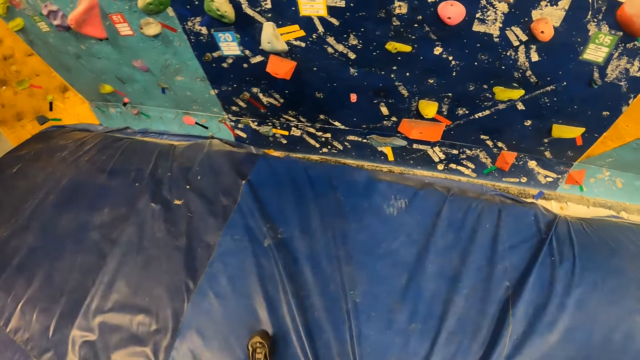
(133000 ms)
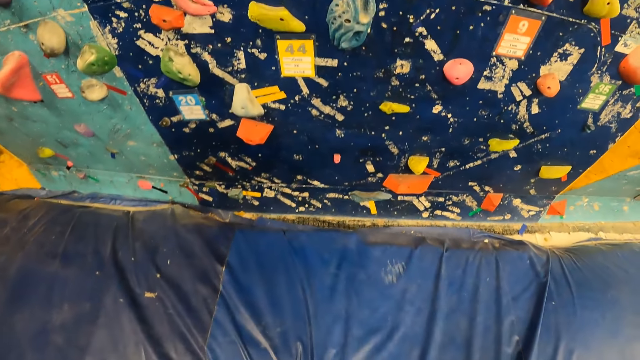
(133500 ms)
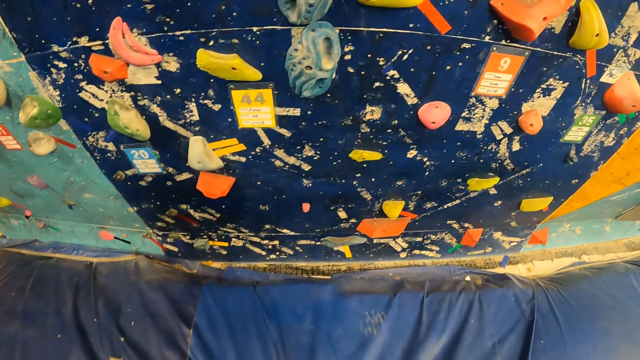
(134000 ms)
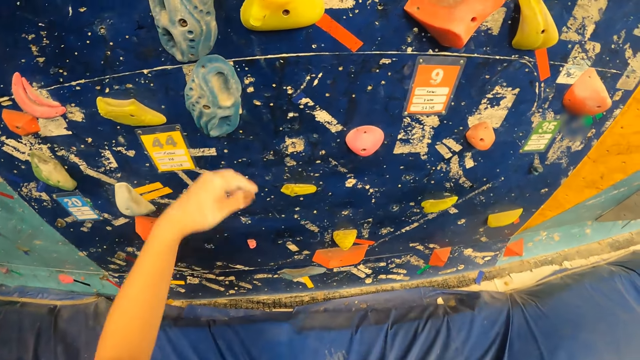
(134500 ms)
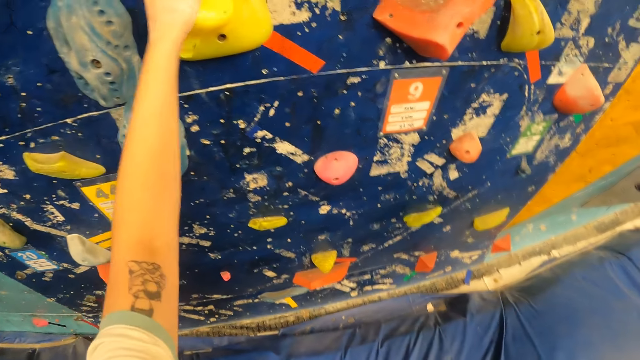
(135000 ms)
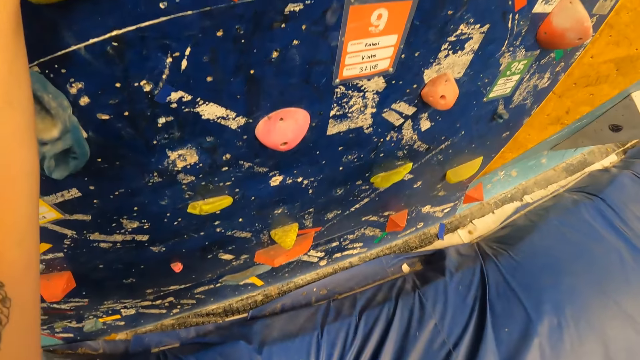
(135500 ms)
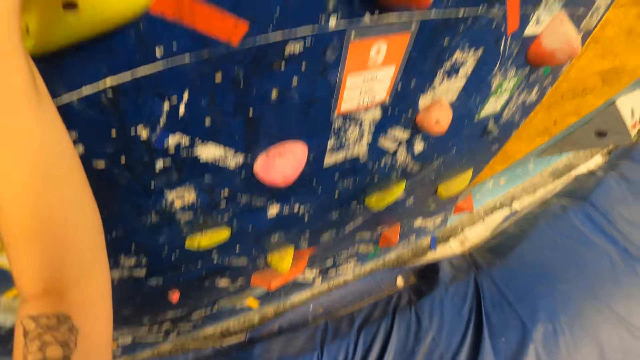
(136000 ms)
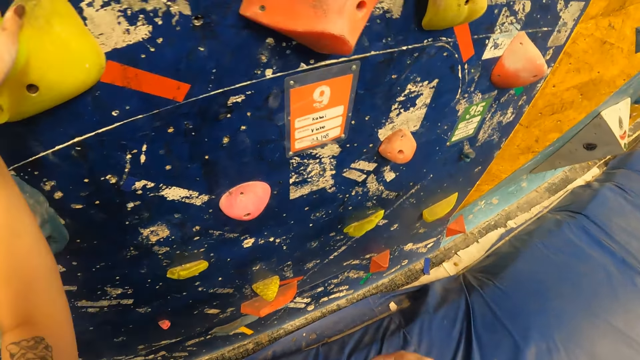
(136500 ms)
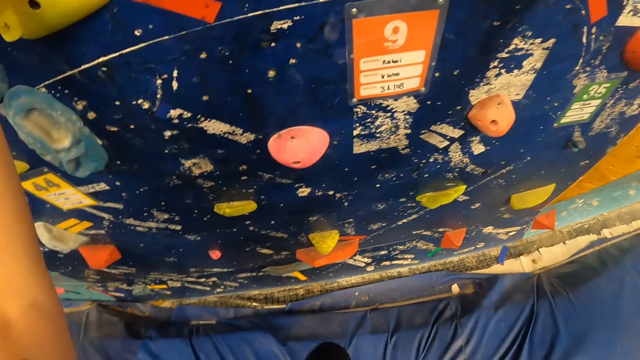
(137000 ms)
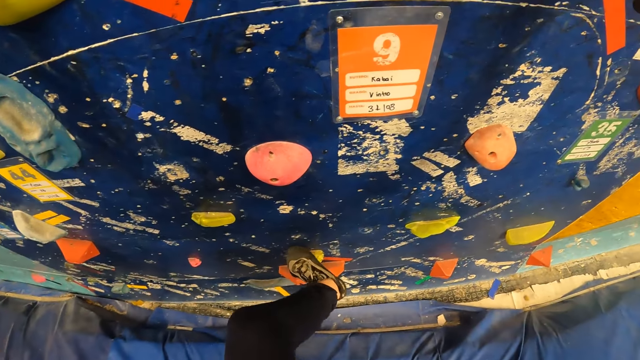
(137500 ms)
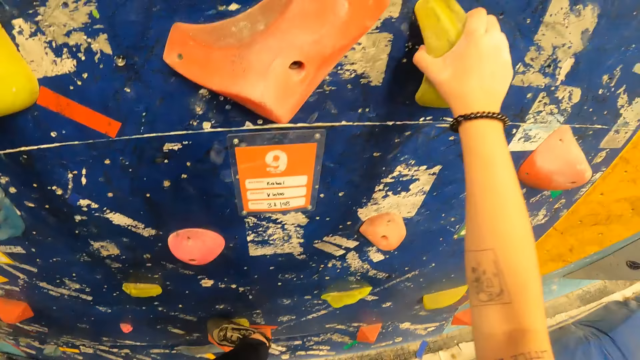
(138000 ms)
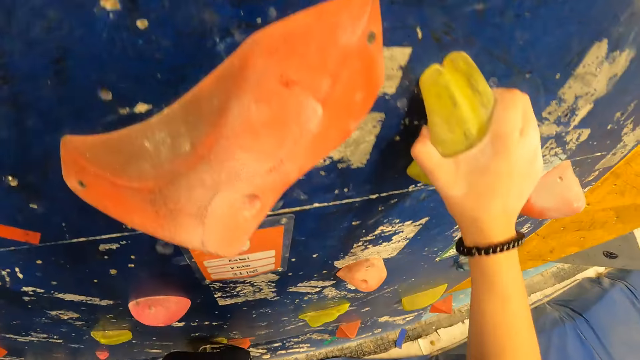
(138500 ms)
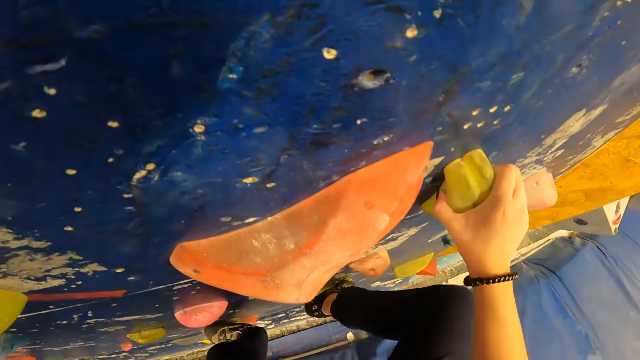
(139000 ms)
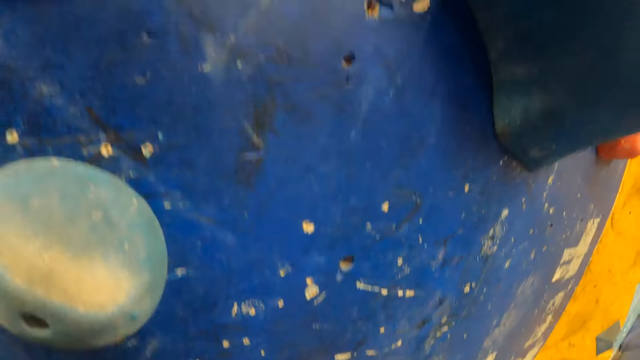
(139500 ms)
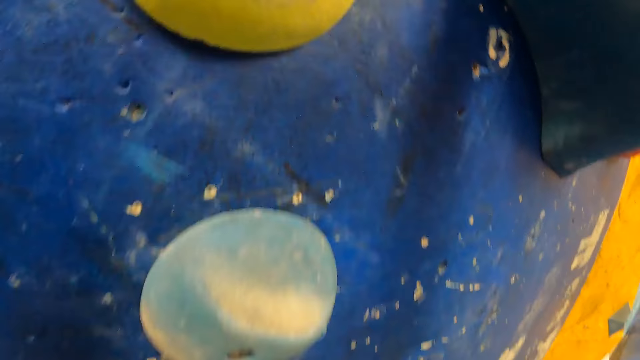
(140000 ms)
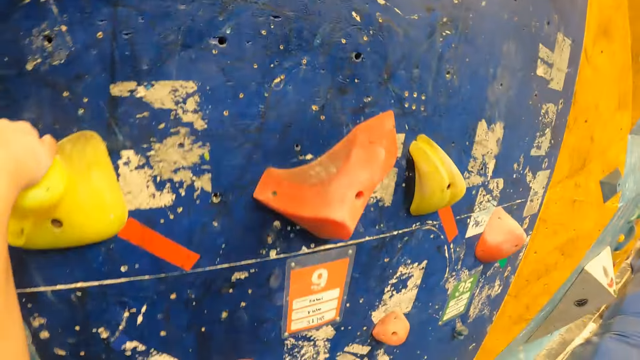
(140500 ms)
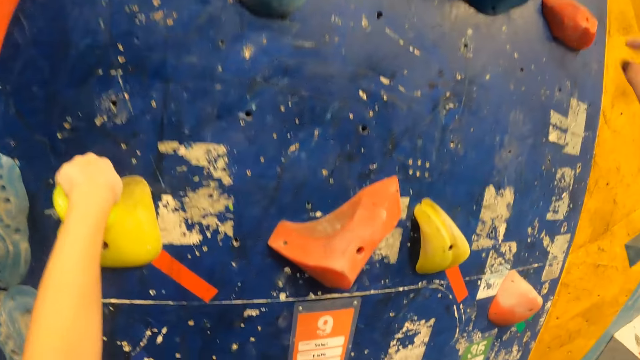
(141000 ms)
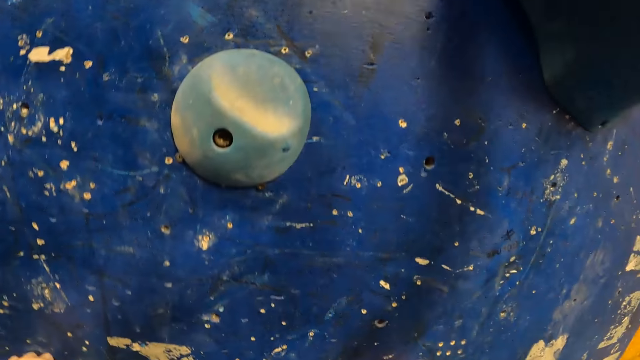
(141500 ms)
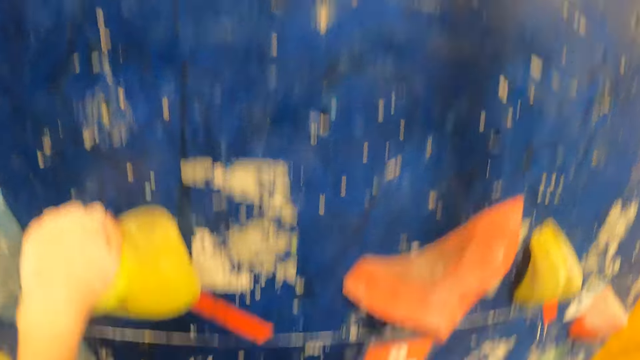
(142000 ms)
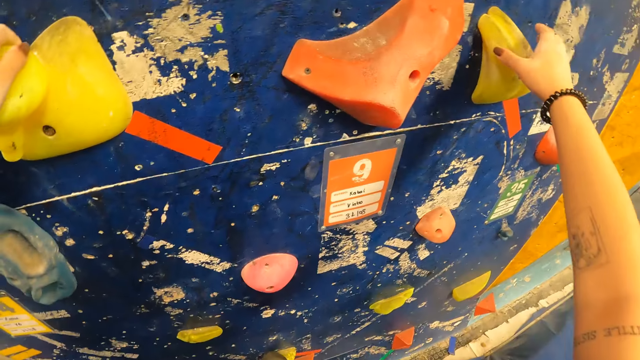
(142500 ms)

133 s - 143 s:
The camera wearer climbs the climbing stones on the wall. They touch an artificial rock.

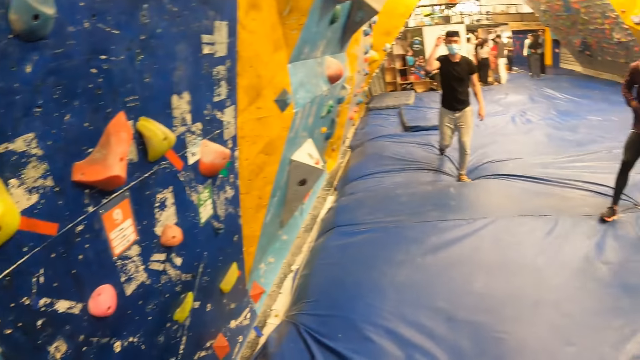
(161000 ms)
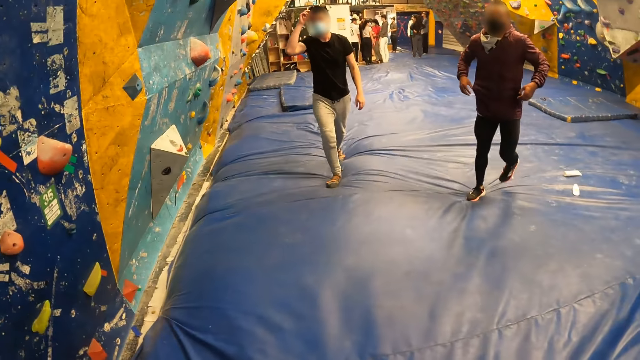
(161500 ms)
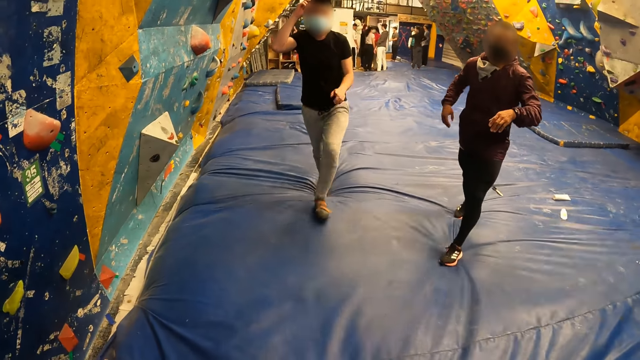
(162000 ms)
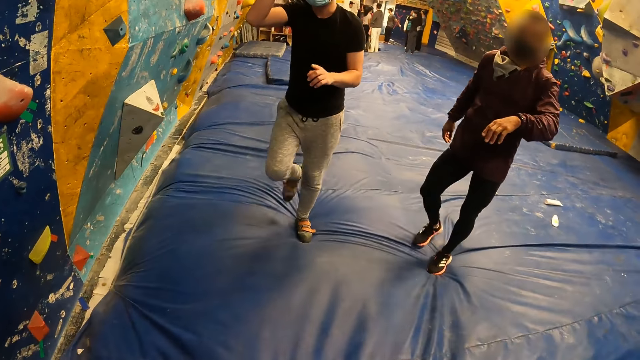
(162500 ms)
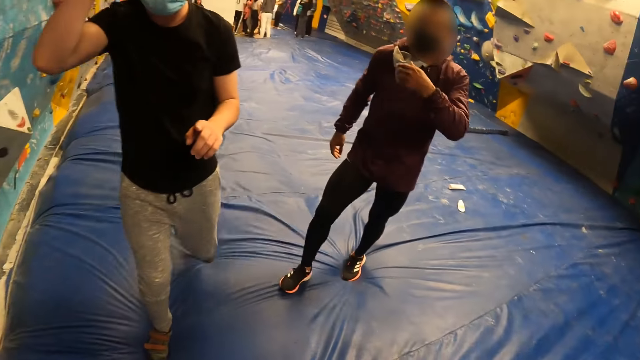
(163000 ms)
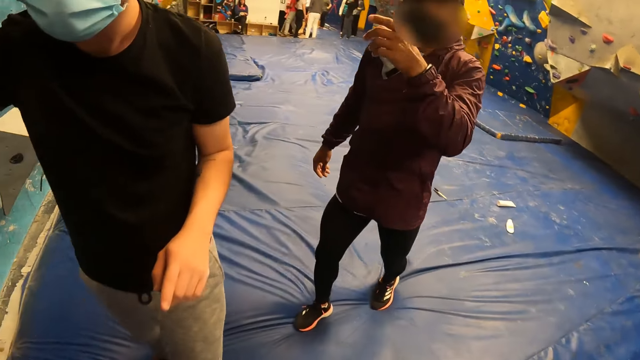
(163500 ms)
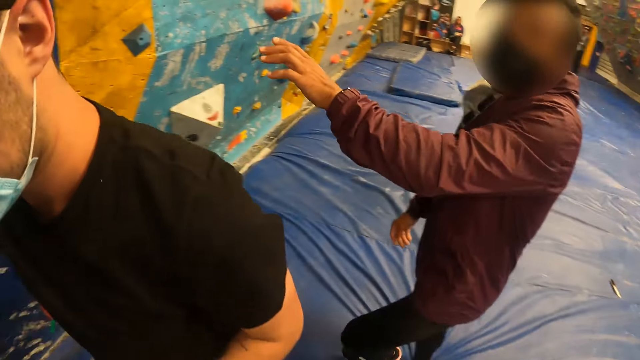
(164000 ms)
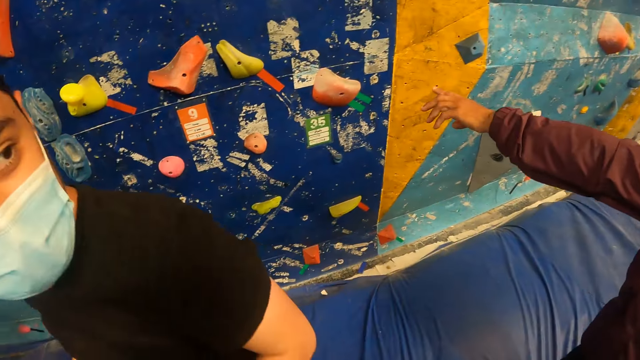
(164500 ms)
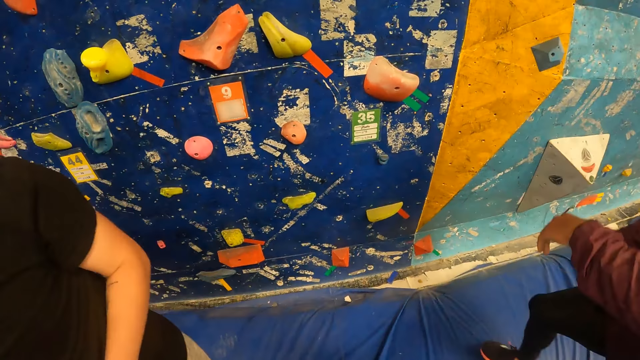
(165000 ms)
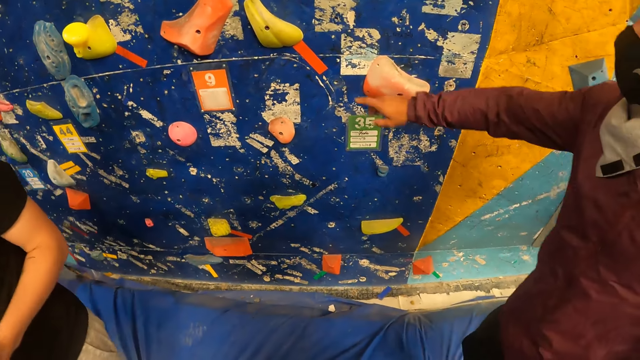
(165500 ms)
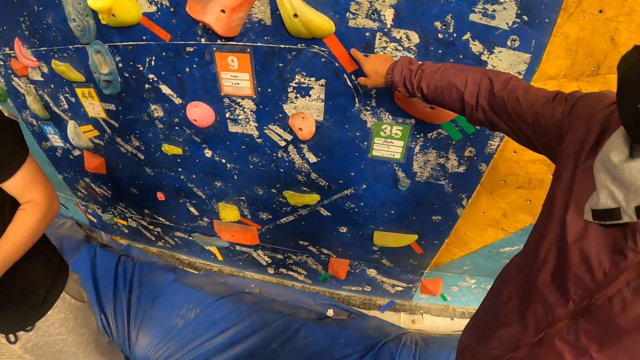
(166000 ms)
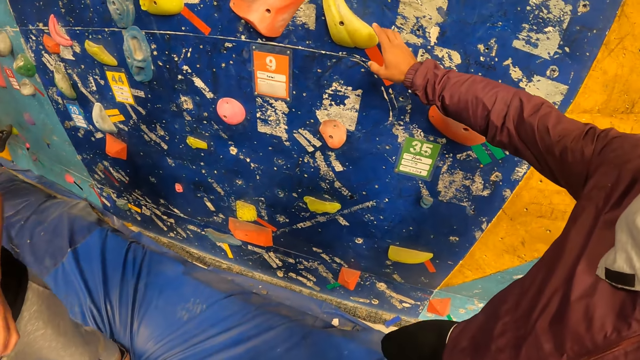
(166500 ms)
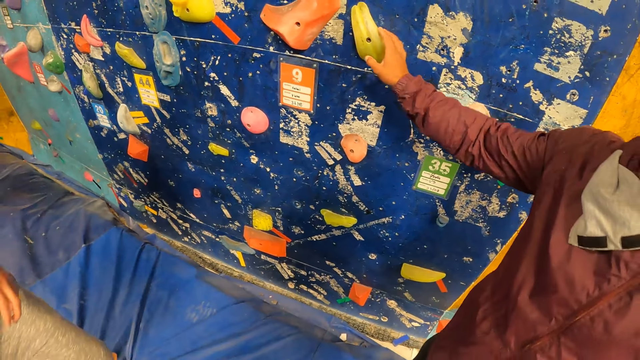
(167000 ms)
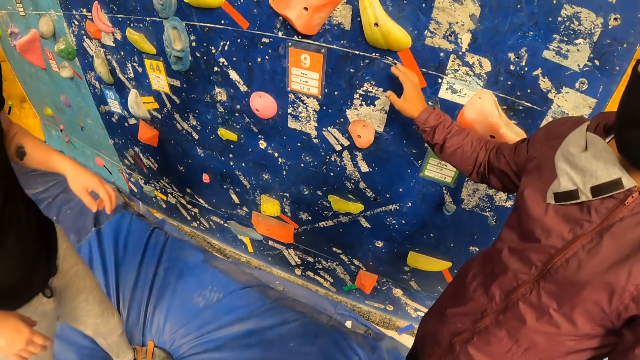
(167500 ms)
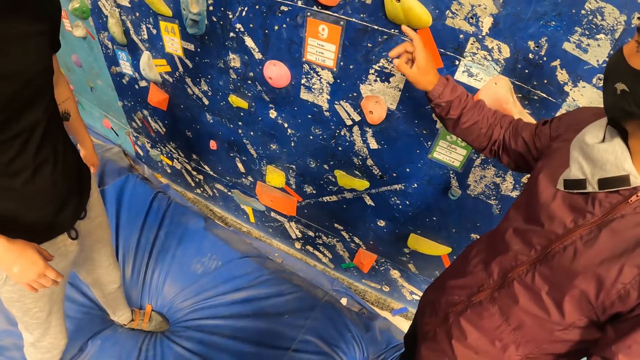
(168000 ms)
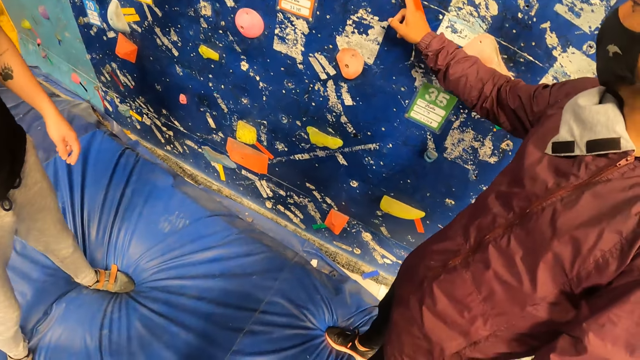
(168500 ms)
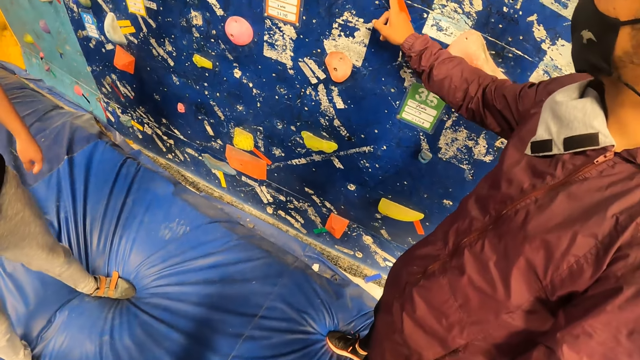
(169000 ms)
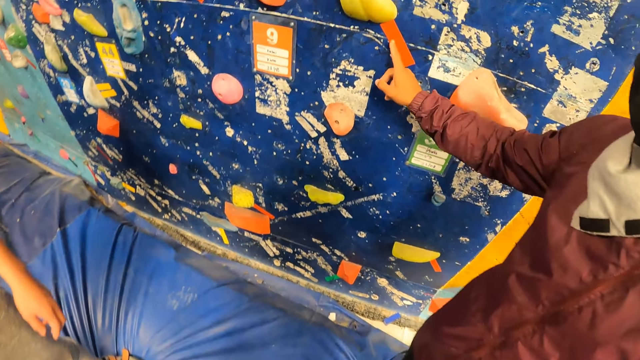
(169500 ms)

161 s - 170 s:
The camera wearer interacts with the man and another man. They converse with a person.

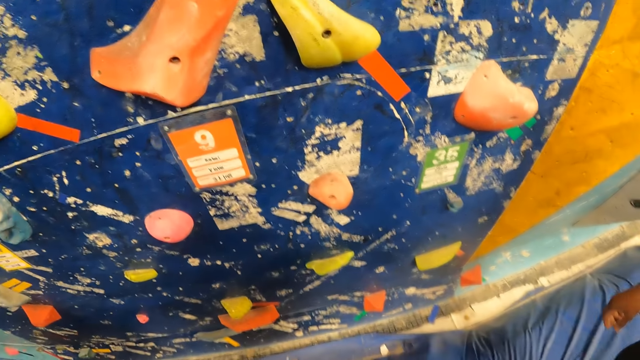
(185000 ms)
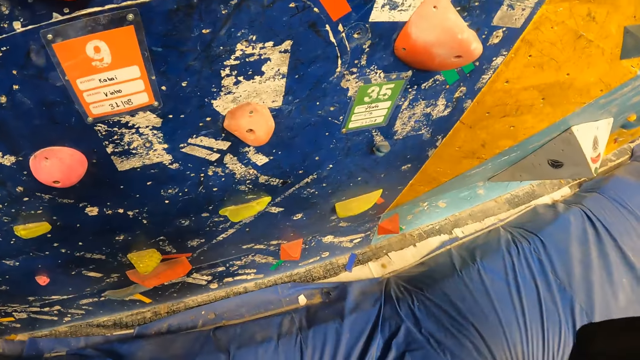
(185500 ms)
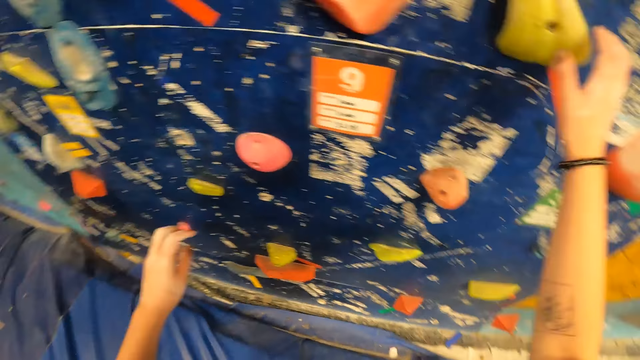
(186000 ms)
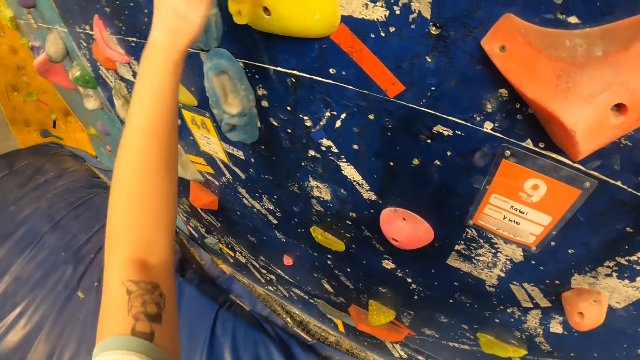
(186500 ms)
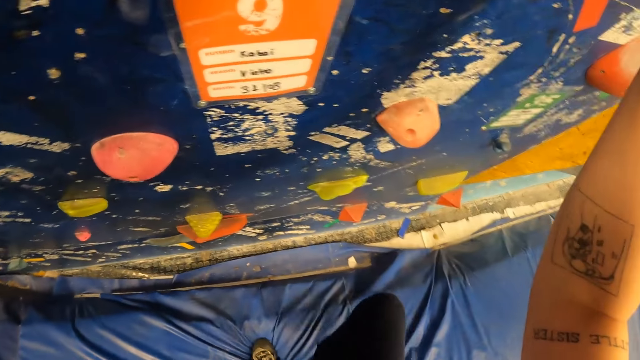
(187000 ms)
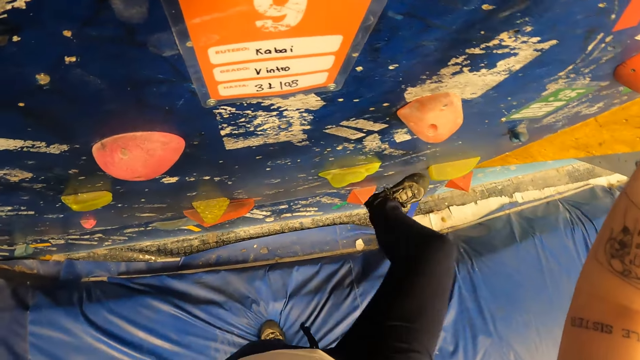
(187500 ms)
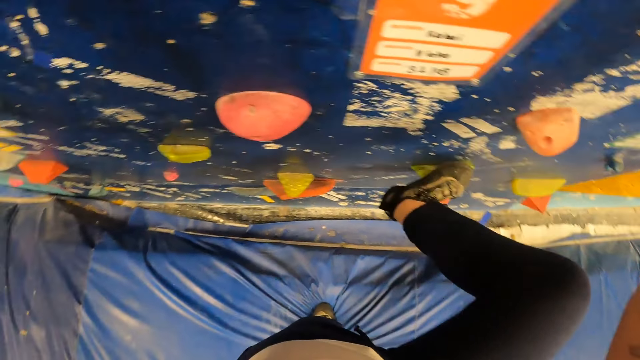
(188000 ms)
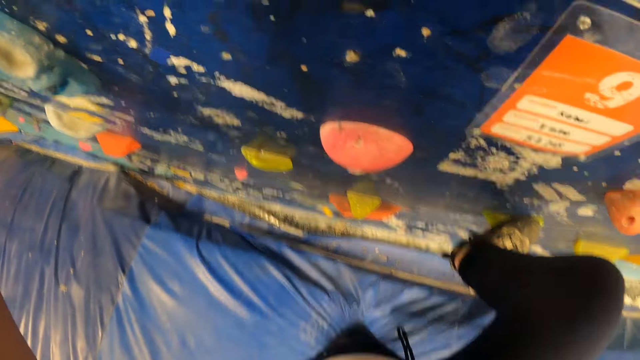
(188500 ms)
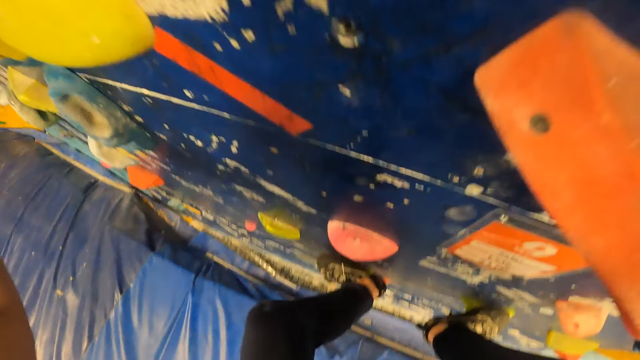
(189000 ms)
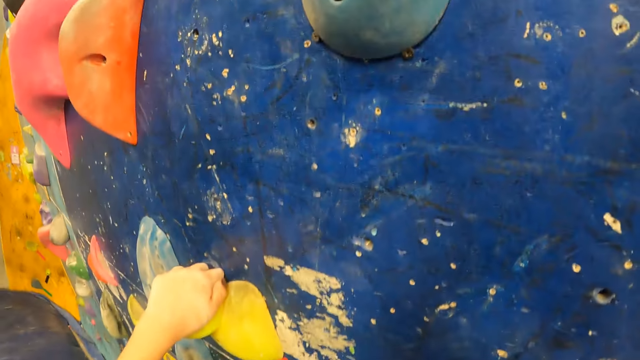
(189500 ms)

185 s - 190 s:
The camera wearer climbs the climbing stones on the wall.
